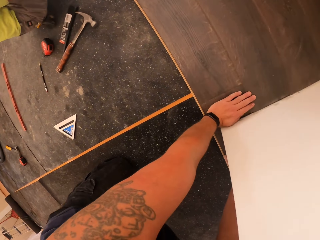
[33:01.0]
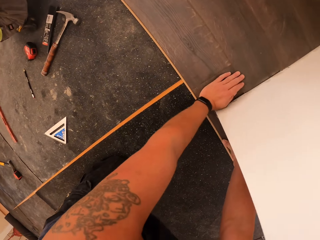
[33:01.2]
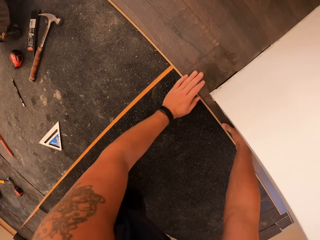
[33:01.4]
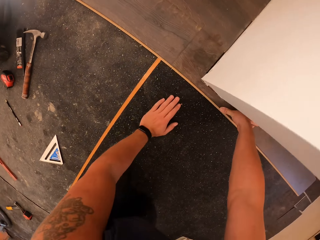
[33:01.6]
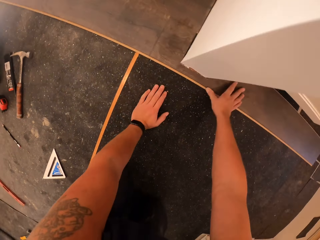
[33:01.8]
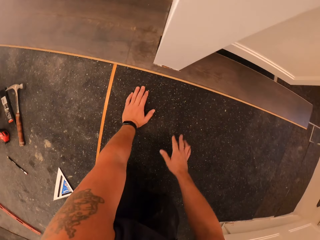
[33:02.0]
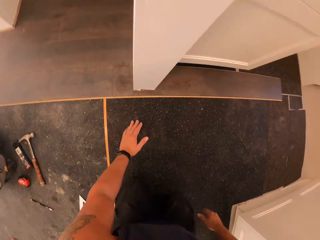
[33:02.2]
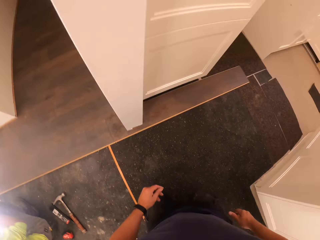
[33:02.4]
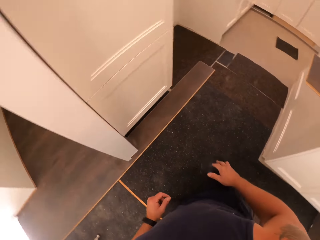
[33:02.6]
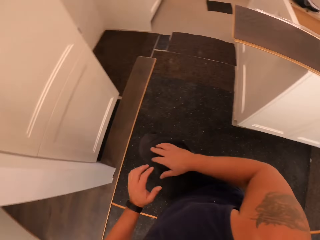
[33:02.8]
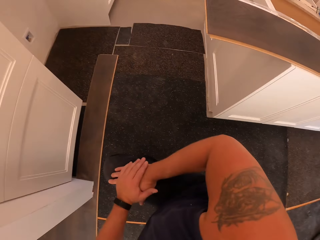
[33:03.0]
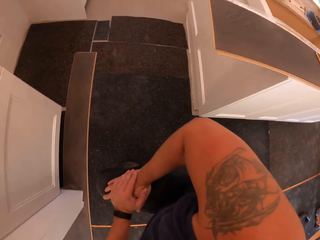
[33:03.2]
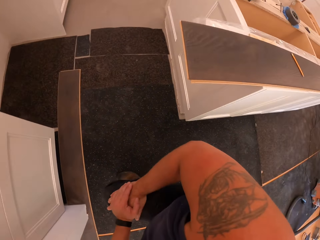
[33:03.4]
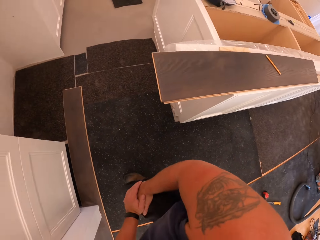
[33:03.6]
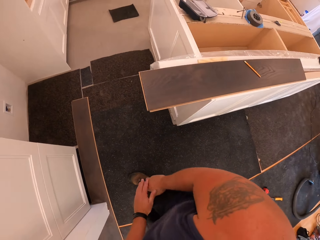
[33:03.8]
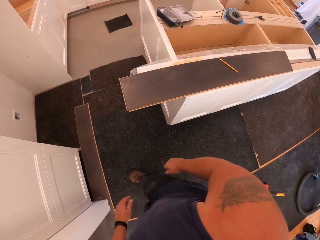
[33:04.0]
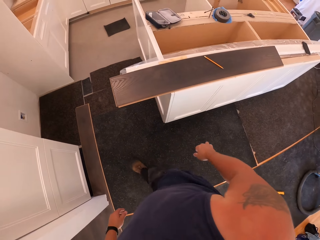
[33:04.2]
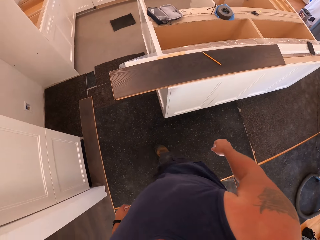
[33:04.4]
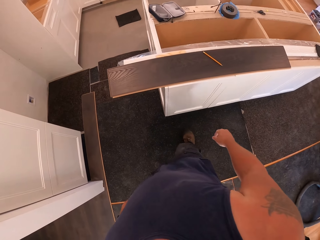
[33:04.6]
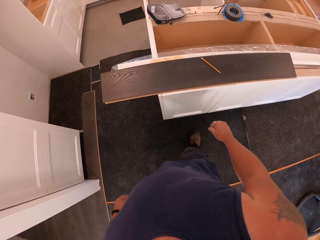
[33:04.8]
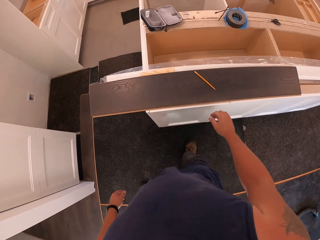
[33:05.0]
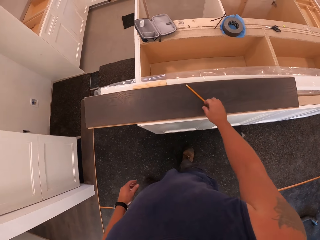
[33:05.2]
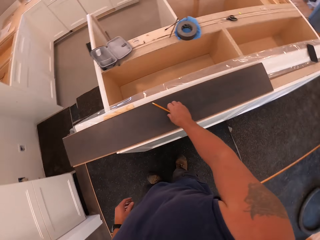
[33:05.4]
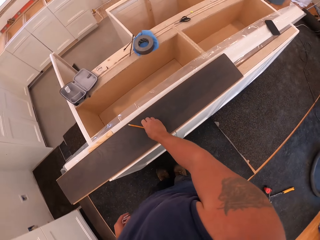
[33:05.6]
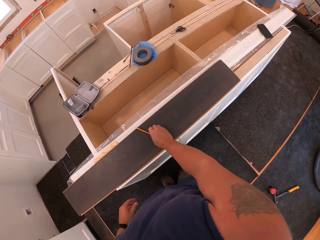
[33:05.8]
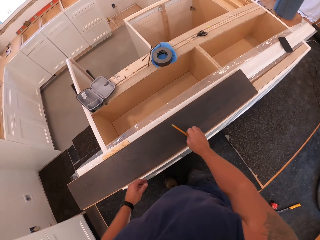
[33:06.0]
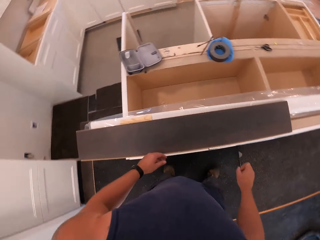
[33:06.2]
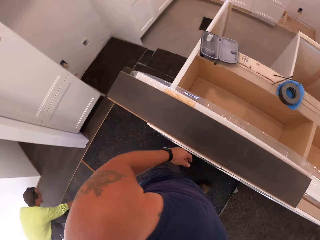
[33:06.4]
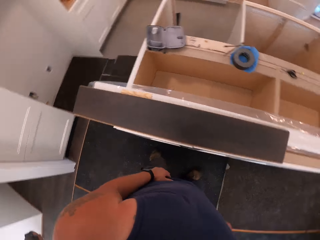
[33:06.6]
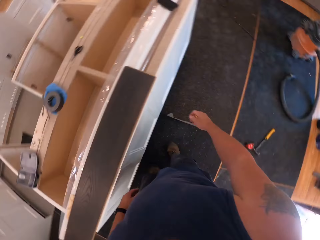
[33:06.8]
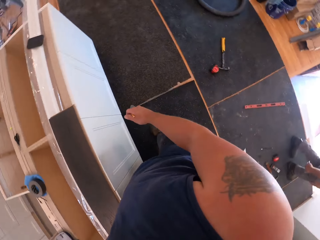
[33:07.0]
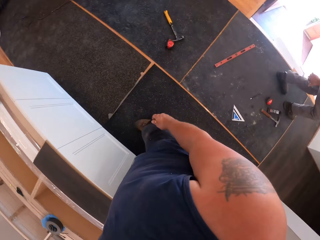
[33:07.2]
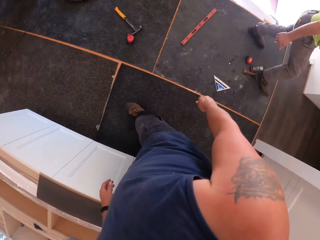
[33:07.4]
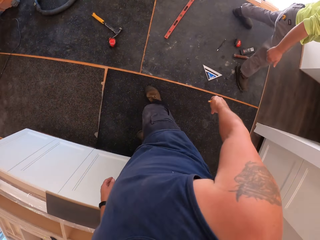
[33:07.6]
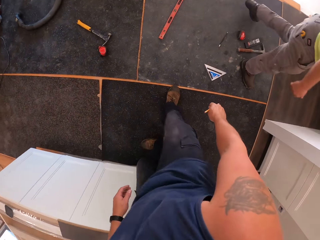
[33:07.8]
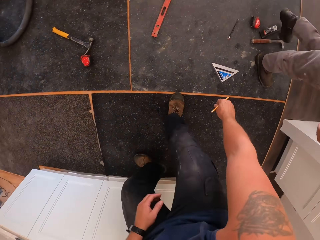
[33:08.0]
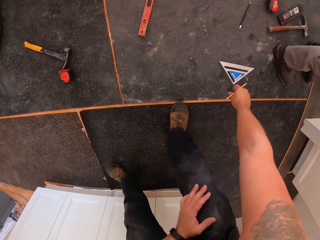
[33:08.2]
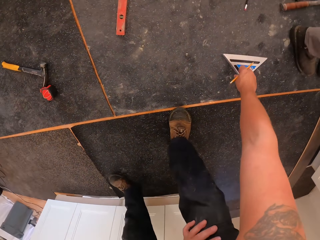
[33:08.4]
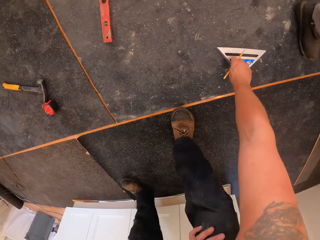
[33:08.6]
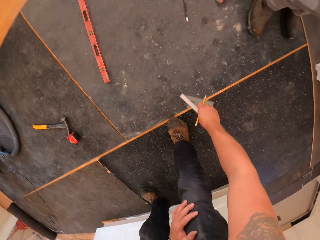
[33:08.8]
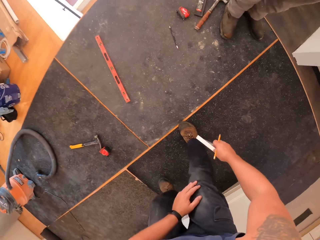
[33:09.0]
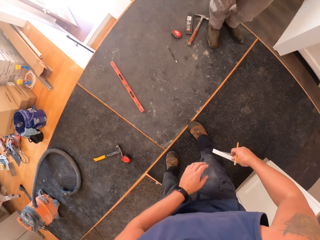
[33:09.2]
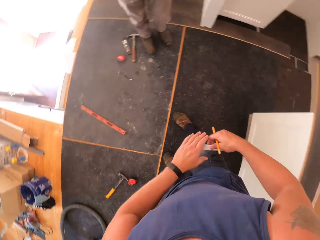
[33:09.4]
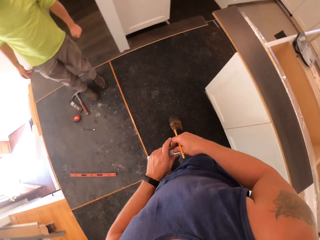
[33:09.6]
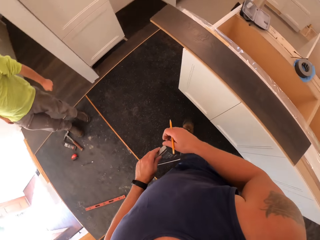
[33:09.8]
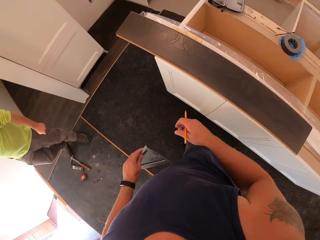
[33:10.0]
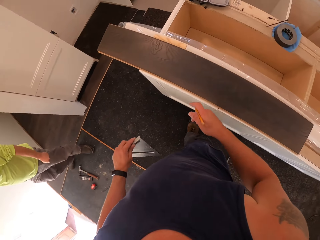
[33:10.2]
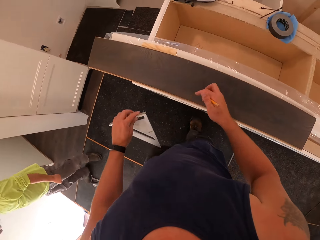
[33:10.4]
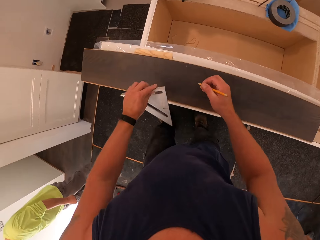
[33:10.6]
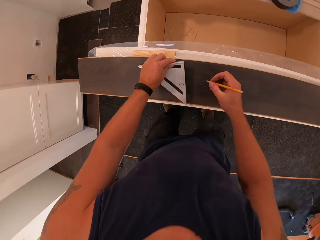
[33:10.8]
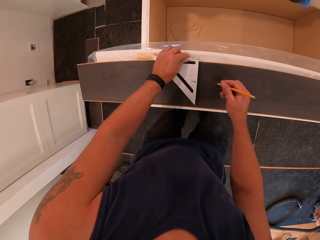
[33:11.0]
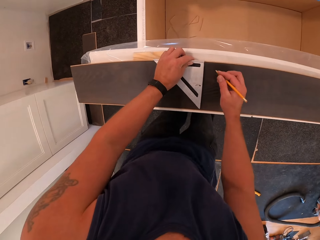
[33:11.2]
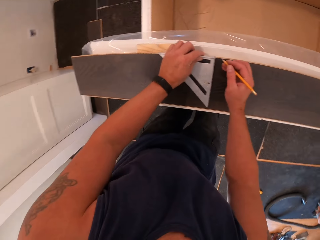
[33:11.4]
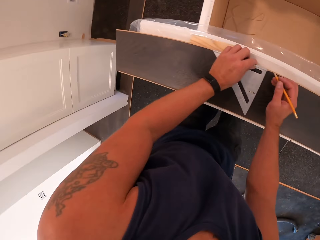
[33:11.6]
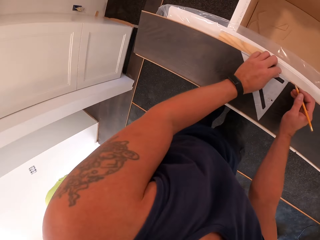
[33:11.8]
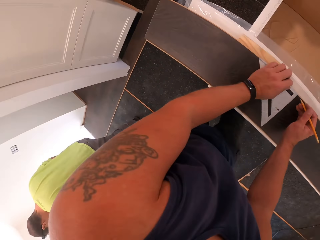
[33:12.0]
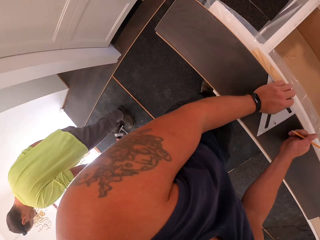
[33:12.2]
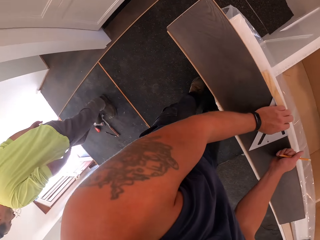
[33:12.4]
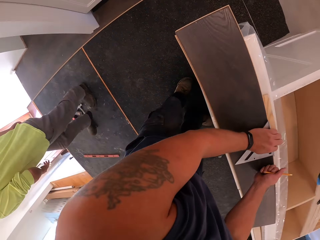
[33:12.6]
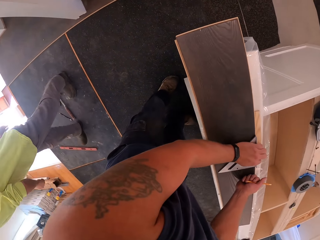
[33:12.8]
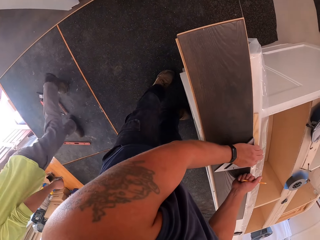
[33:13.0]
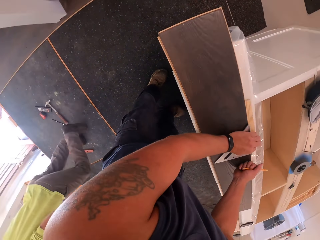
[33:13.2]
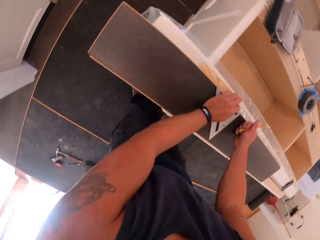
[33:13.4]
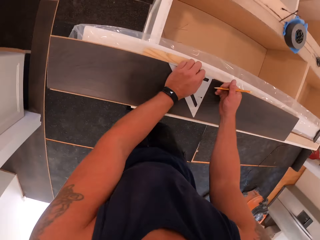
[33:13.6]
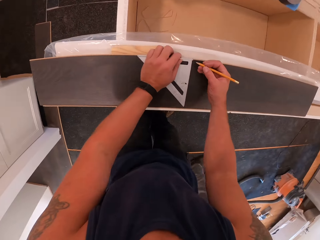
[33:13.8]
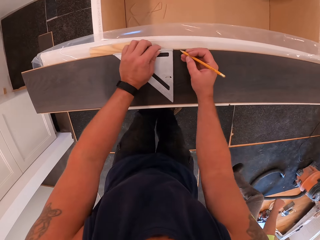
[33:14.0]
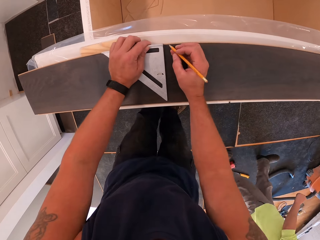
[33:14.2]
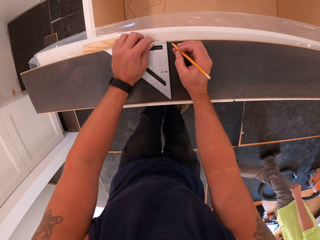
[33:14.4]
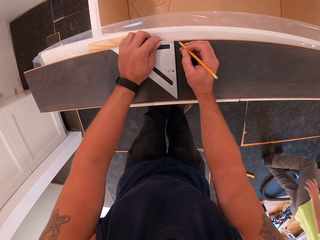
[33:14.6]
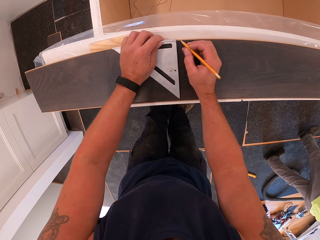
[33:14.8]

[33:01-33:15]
The camera wearer puts a hand on the floor, raises up and straightens the right wrist with the left hand. They put a hand on the knee and stand up. They walk towards the cabinet. They pick the pencil from the board with the right hand. They turn around, move forward and bend down. They pick the quick square layout or tri square ruler from the floor with the right hand. They stand up. They pass the quick square layout to the left hand. They turn around. They place the quick square layout on the board. They turn around. A man walks past the camera wearer.

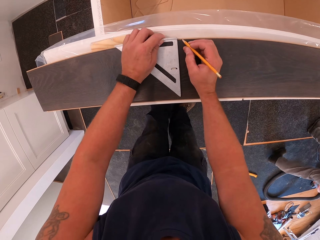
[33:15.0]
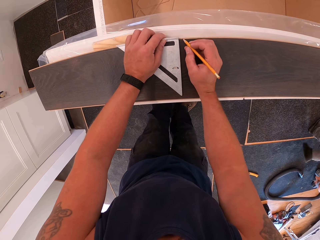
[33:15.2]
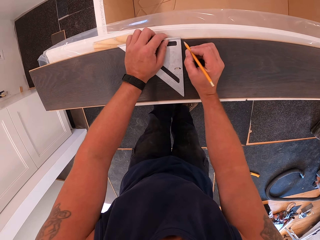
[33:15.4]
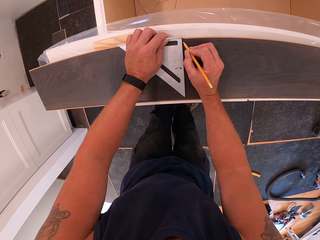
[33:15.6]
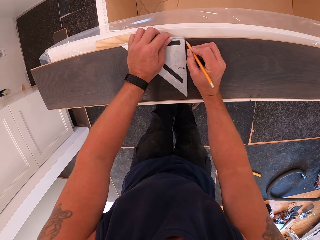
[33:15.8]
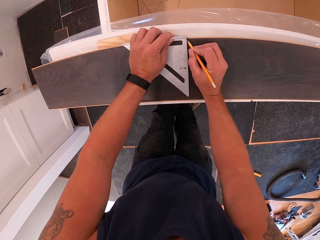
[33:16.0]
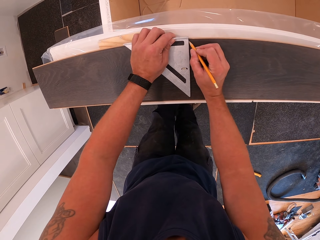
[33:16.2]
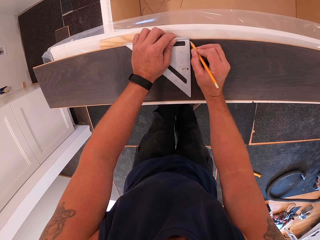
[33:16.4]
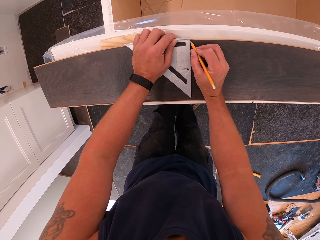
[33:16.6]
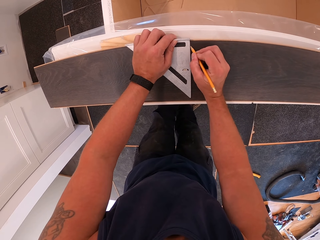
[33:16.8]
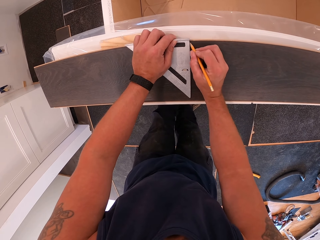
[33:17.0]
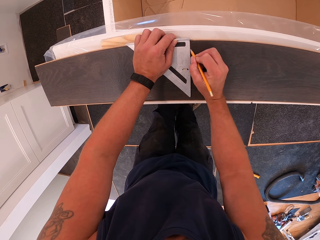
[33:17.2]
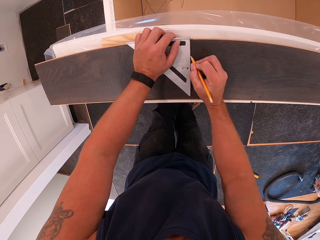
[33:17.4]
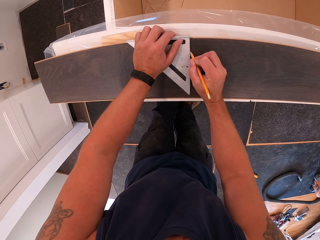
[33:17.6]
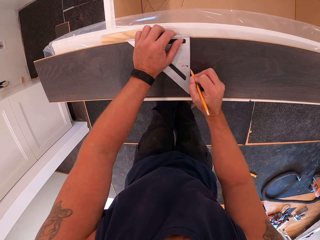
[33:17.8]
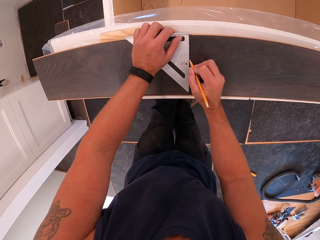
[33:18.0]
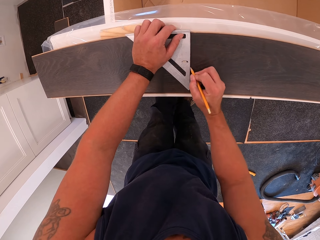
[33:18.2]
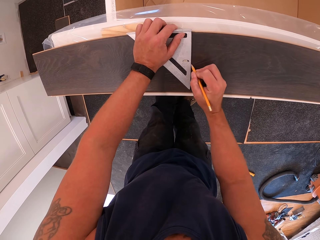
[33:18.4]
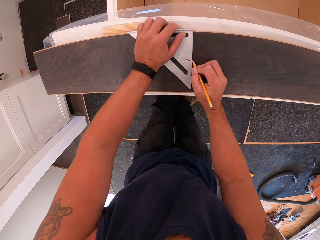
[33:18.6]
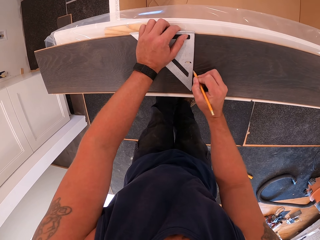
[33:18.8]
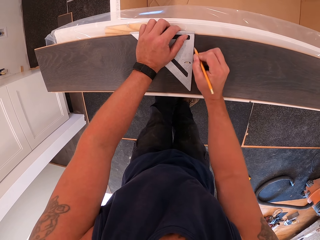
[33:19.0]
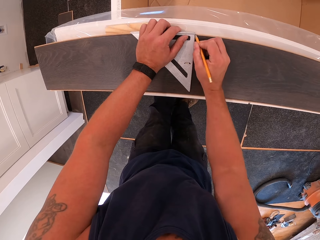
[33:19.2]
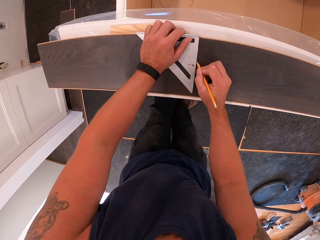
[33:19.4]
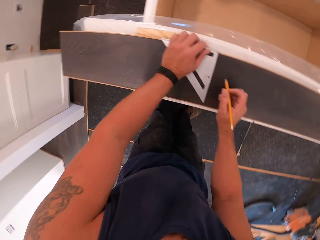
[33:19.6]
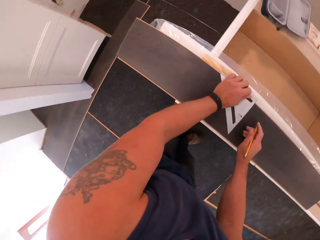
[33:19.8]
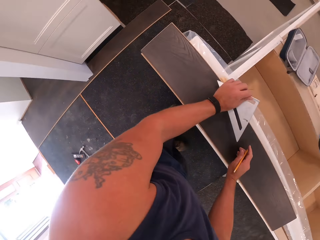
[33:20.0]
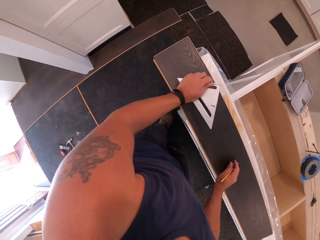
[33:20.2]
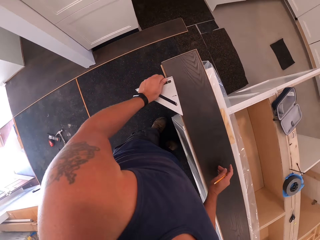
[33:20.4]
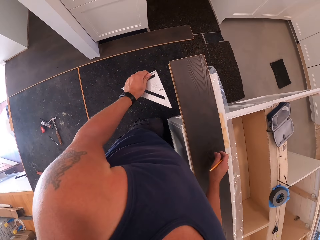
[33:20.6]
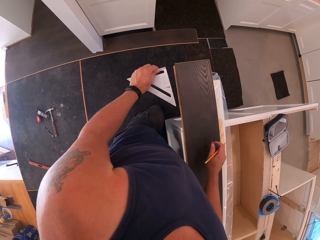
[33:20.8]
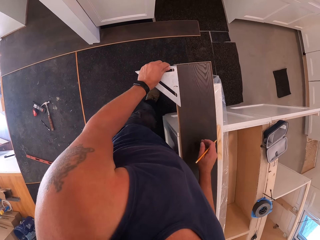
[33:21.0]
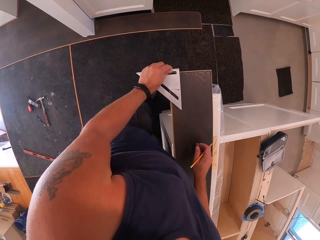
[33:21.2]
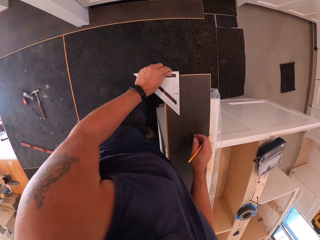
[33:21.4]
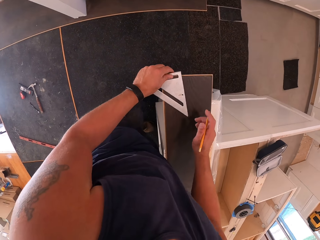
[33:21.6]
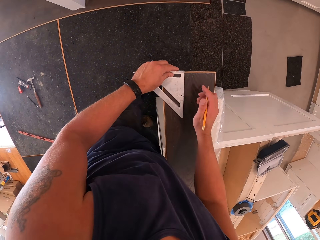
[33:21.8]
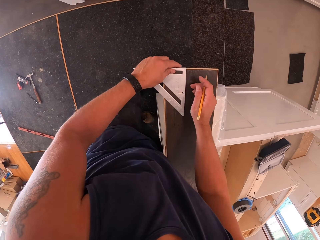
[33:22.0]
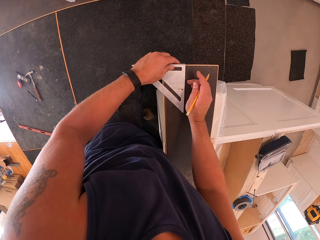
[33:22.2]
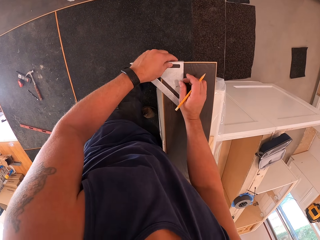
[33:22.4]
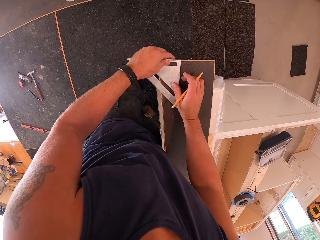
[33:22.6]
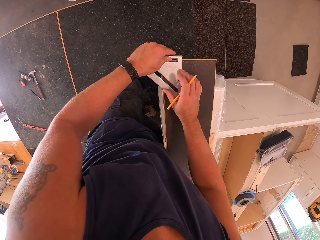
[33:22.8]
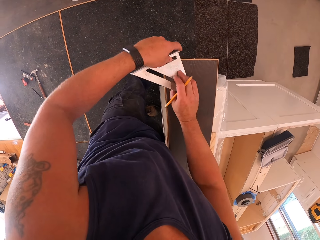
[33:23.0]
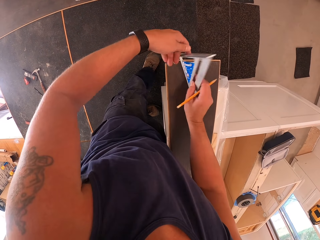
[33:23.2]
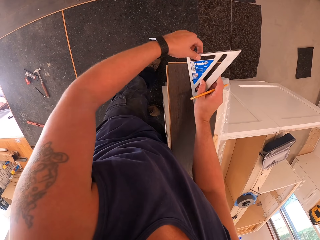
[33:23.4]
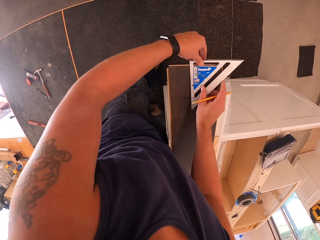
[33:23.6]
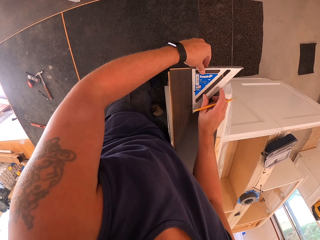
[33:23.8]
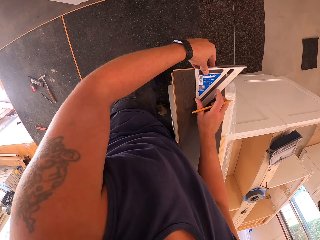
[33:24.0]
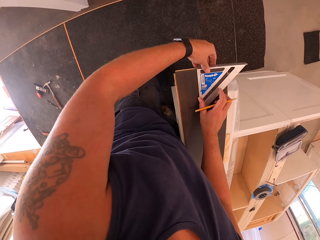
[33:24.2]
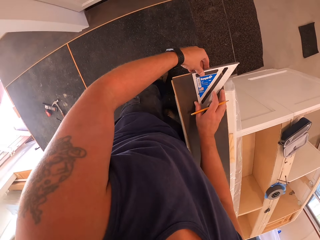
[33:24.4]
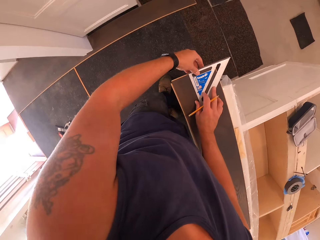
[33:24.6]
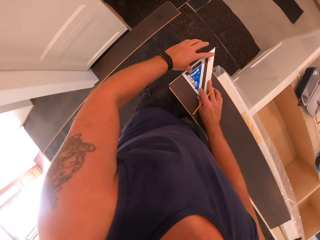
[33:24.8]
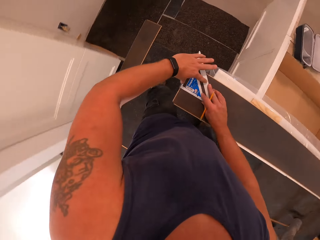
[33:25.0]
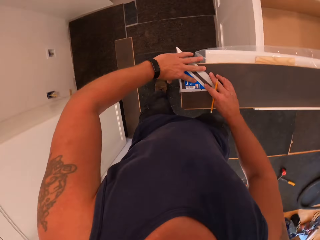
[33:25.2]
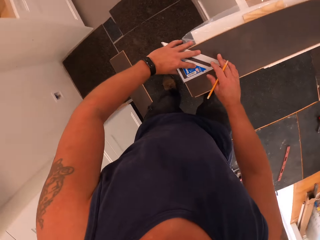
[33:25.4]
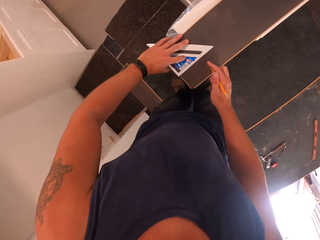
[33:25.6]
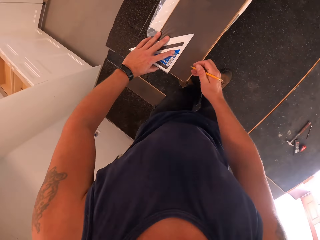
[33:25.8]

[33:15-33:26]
The camera wearer rules a line on the board with the quick square layout or tri square ruler and the pencil. They pick the quick square layout from the board. They move forward. They place the tri square ruler on the wood. They turn the tri square ruler. They place the quick square layout on the board.
